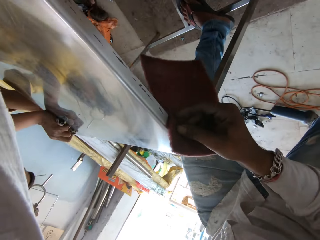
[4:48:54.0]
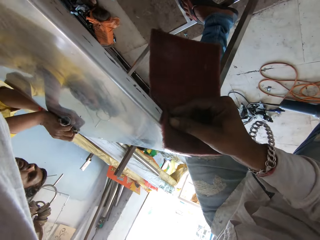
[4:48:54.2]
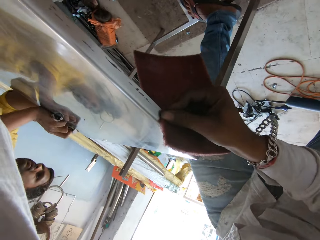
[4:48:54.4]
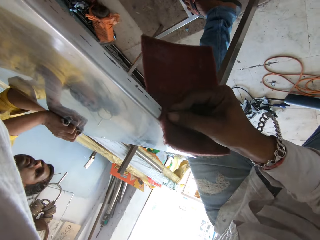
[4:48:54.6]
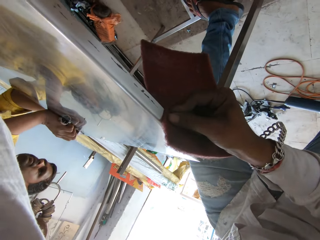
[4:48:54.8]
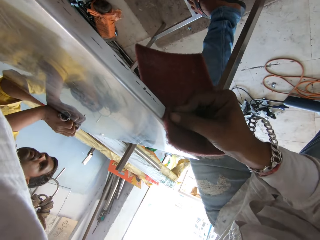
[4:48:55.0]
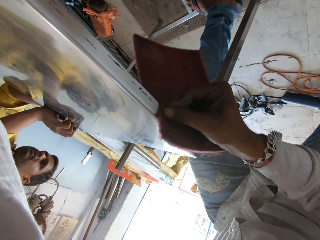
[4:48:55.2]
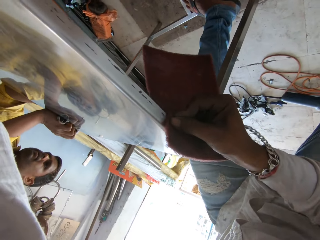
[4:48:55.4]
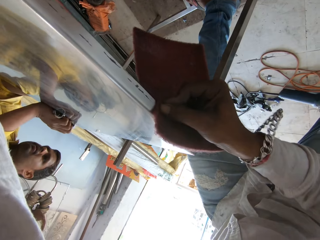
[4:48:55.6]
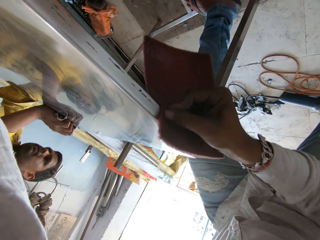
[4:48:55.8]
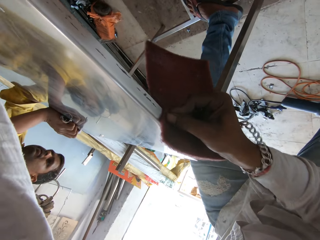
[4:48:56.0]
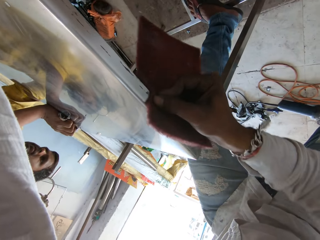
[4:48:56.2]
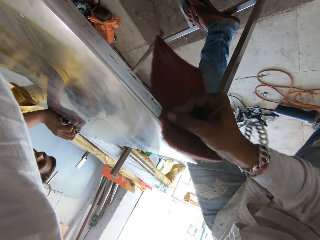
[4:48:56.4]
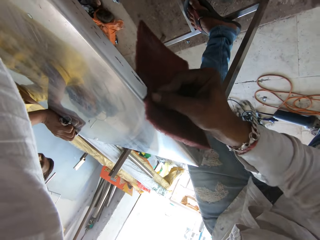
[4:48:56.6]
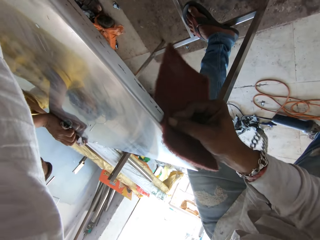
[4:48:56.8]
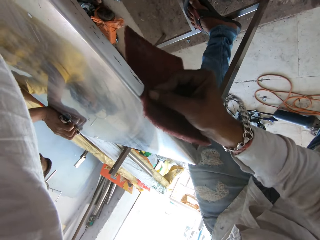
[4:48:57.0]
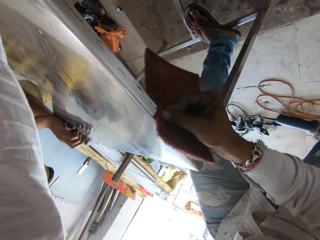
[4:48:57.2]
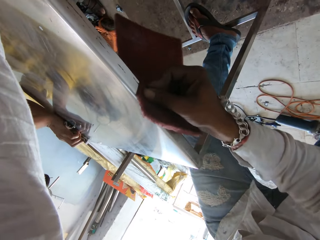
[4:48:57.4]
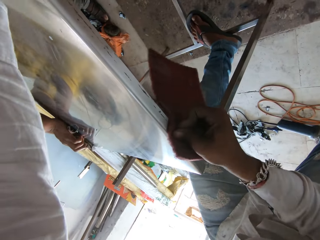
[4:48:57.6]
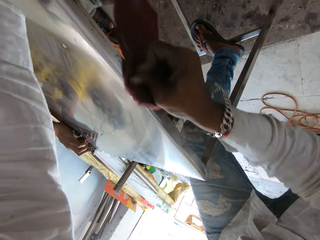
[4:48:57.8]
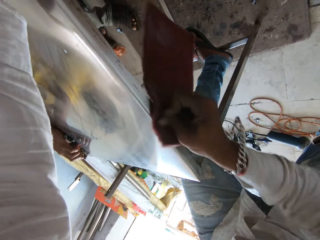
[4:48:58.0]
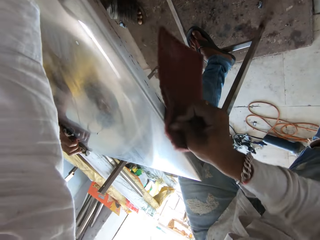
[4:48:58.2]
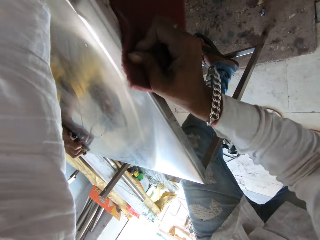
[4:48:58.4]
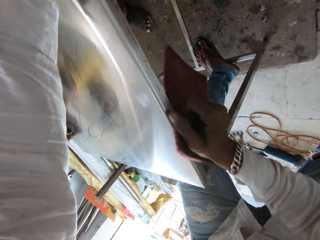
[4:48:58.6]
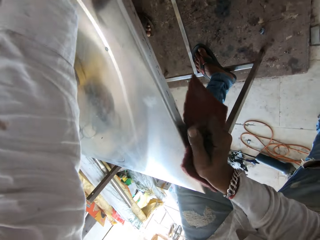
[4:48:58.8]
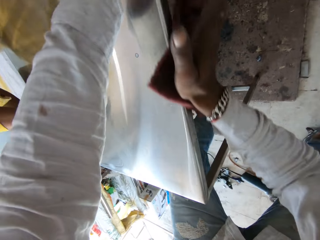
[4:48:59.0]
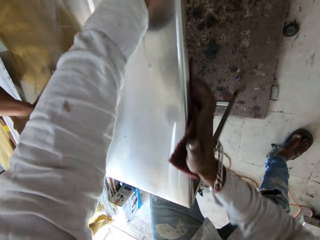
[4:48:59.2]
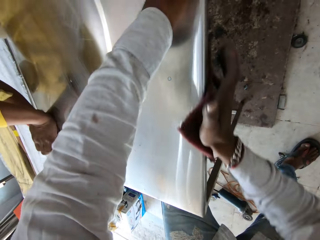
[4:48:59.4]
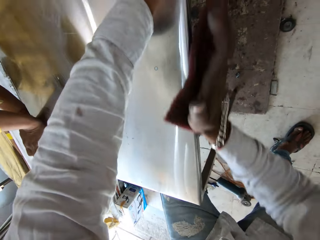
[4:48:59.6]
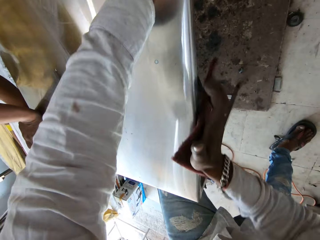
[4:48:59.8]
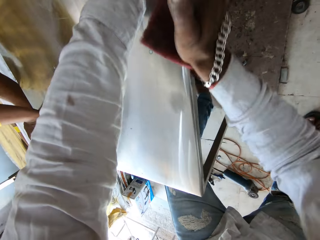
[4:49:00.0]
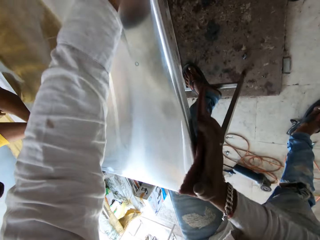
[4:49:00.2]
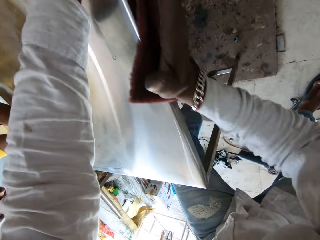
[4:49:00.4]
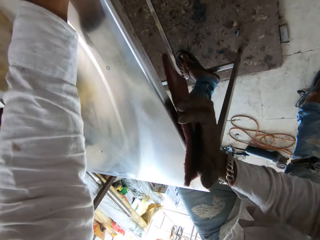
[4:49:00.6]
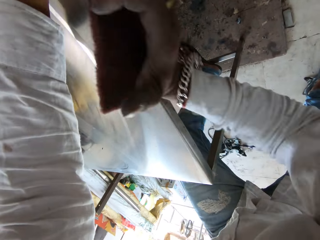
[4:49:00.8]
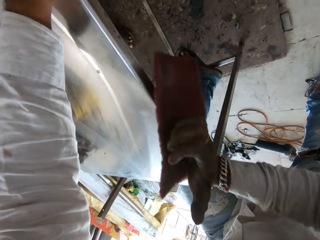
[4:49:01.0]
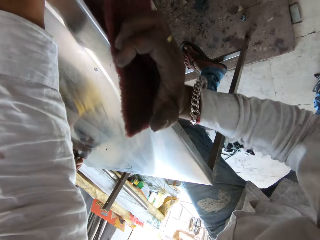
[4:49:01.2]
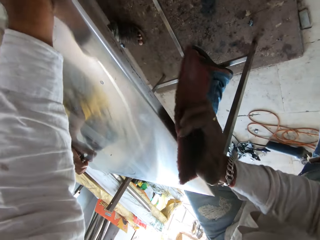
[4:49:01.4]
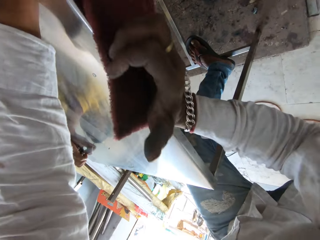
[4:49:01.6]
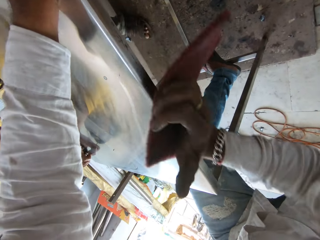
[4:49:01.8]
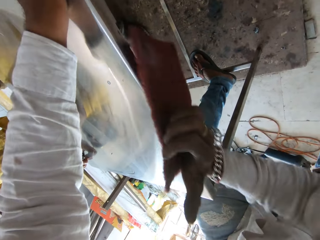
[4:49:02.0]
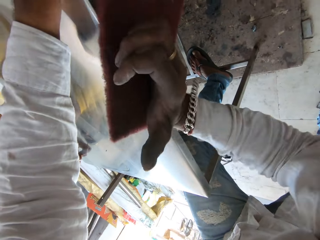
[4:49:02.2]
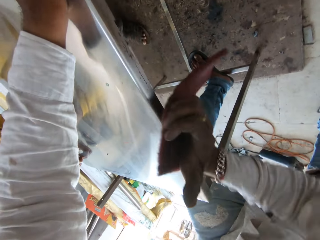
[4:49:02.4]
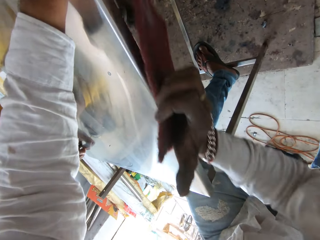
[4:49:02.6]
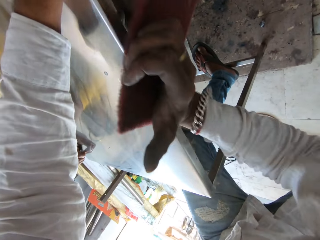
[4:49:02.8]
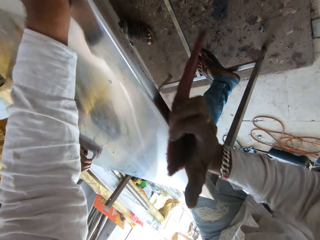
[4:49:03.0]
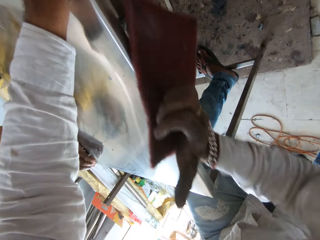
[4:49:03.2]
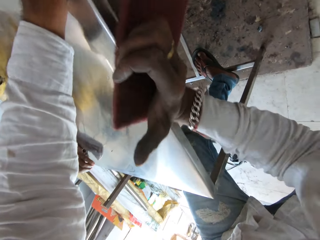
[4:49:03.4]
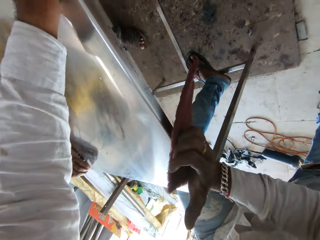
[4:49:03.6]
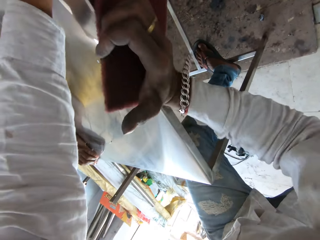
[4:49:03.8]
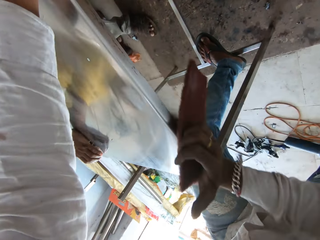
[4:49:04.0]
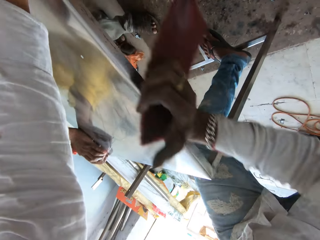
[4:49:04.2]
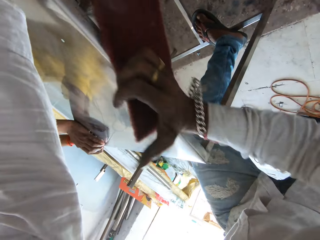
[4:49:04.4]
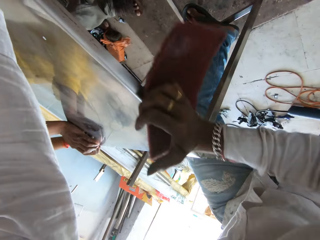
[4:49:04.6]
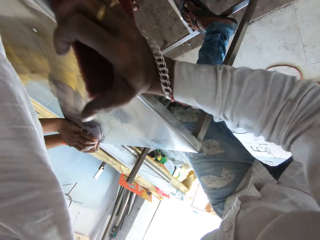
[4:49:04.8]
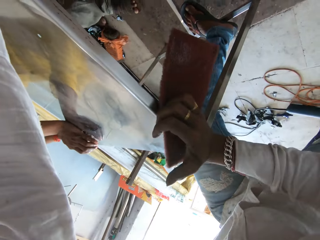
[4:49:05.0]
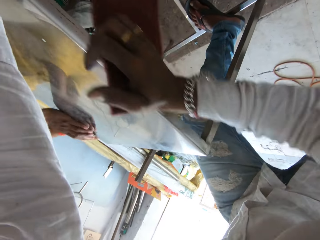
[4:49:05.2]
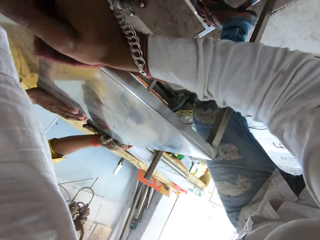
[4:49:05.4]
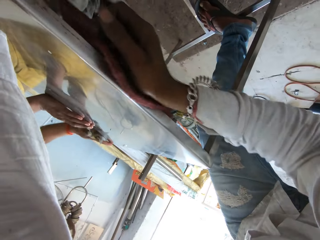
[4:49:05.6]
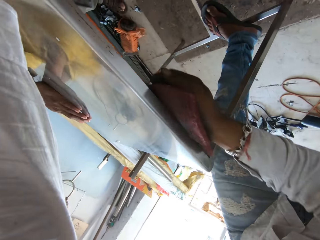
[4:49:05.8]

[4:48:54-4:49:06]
A man wipes the steel table with a piece of cloth.

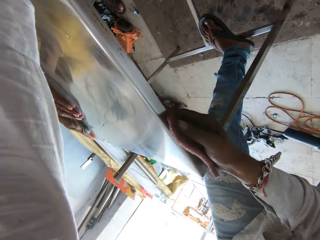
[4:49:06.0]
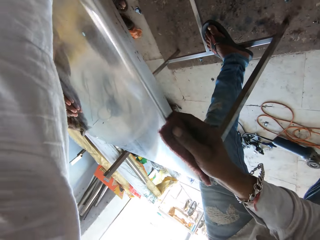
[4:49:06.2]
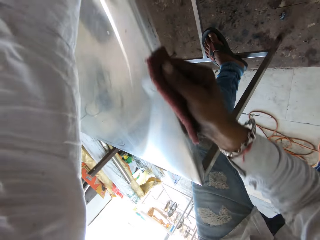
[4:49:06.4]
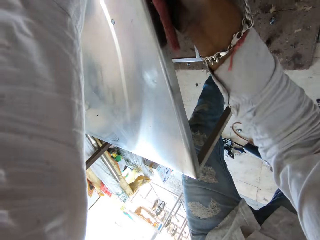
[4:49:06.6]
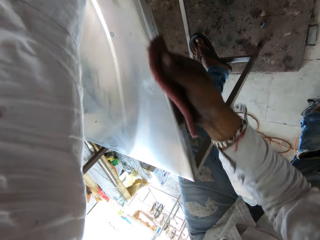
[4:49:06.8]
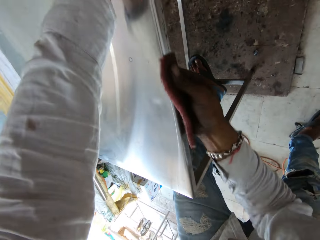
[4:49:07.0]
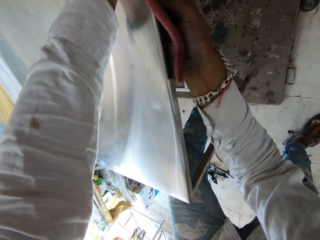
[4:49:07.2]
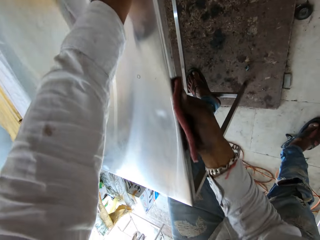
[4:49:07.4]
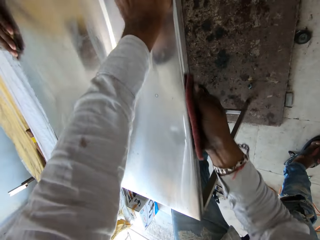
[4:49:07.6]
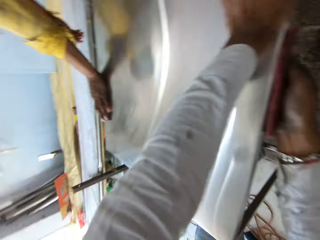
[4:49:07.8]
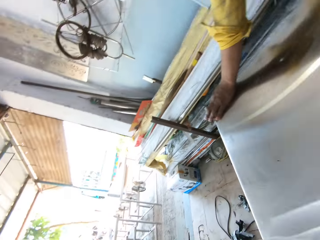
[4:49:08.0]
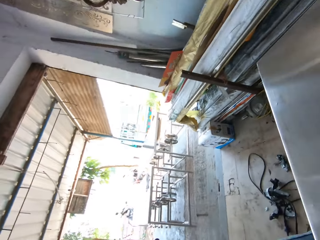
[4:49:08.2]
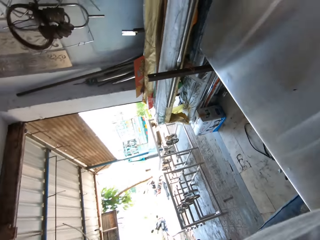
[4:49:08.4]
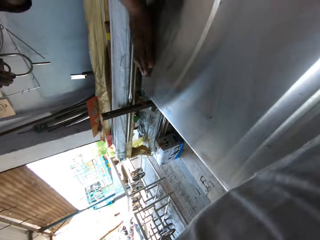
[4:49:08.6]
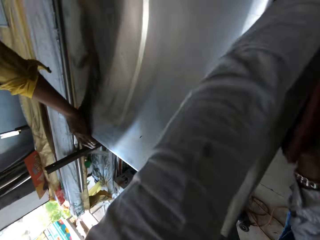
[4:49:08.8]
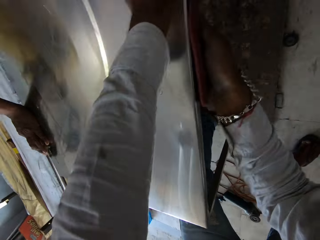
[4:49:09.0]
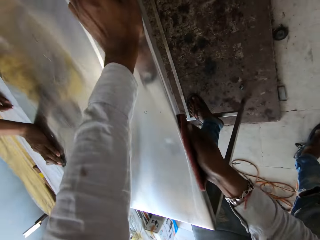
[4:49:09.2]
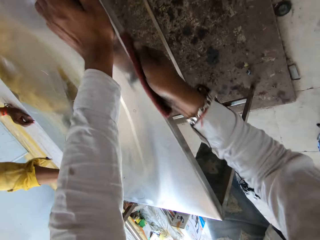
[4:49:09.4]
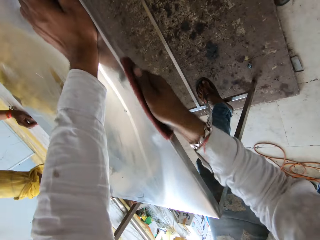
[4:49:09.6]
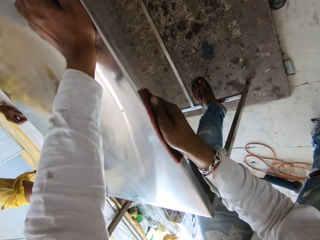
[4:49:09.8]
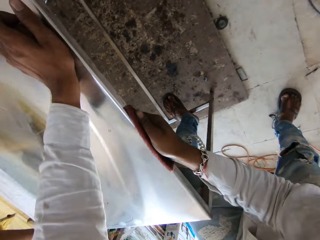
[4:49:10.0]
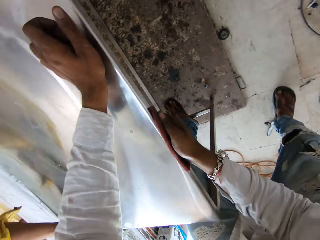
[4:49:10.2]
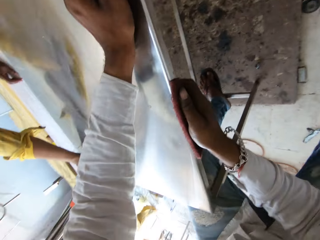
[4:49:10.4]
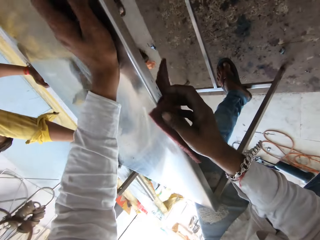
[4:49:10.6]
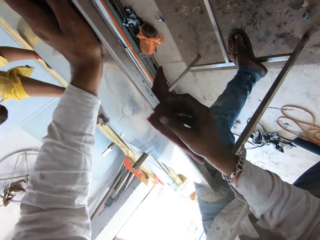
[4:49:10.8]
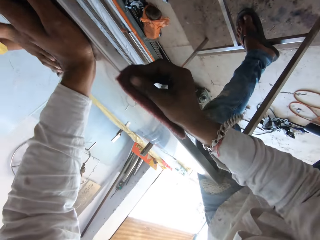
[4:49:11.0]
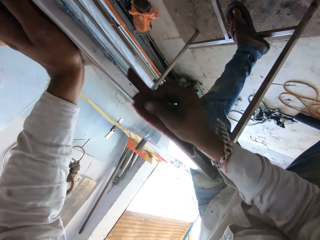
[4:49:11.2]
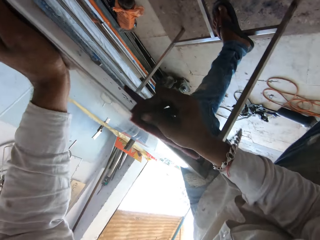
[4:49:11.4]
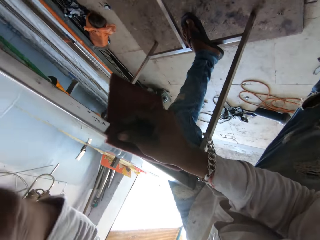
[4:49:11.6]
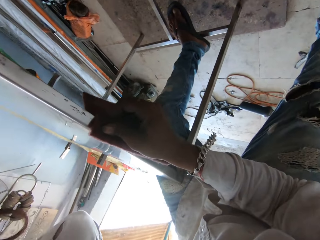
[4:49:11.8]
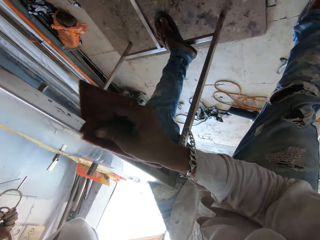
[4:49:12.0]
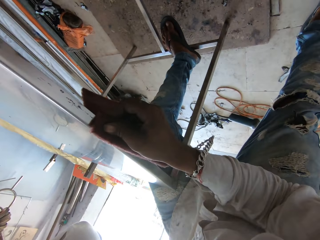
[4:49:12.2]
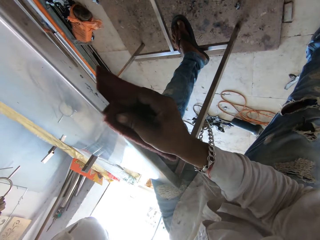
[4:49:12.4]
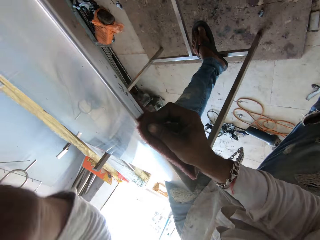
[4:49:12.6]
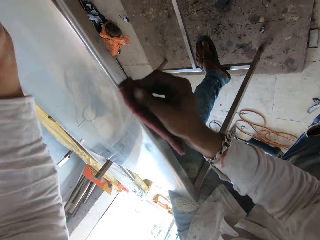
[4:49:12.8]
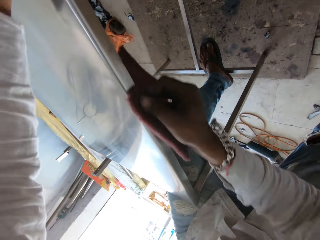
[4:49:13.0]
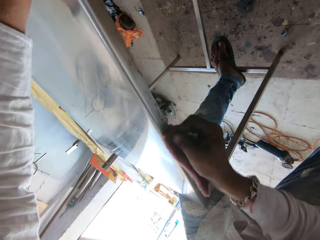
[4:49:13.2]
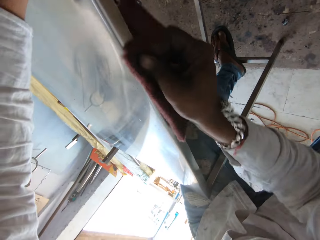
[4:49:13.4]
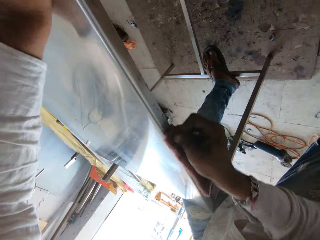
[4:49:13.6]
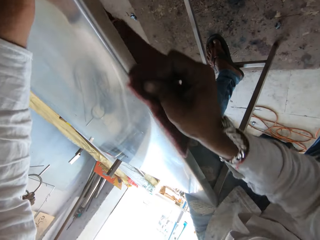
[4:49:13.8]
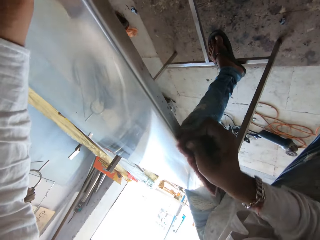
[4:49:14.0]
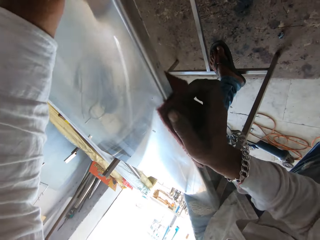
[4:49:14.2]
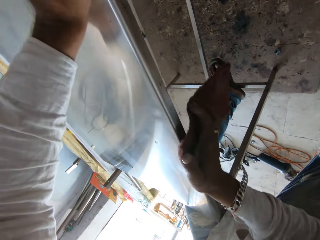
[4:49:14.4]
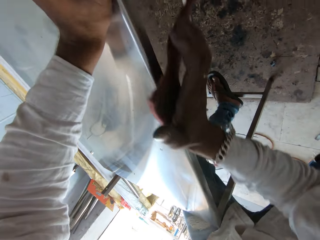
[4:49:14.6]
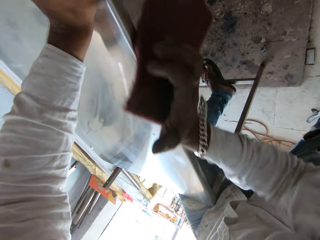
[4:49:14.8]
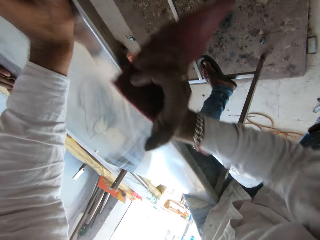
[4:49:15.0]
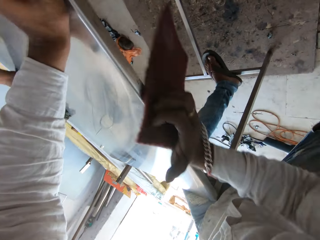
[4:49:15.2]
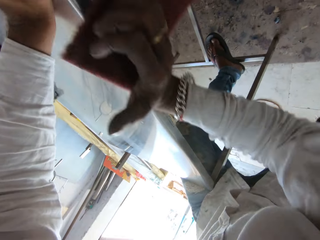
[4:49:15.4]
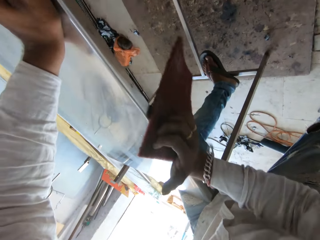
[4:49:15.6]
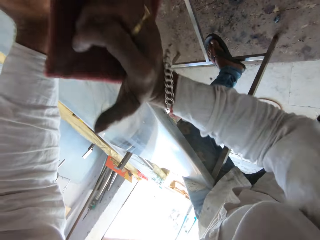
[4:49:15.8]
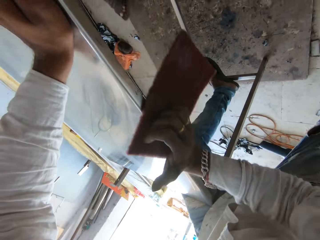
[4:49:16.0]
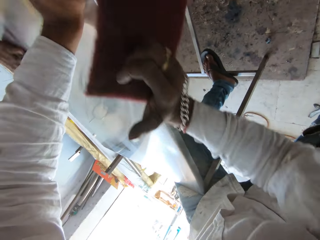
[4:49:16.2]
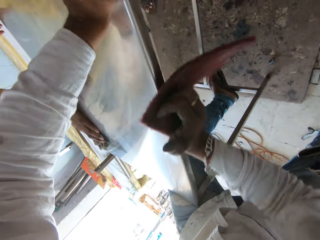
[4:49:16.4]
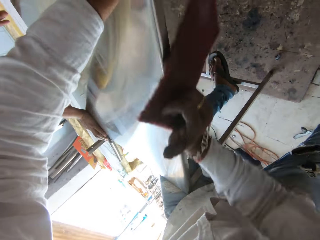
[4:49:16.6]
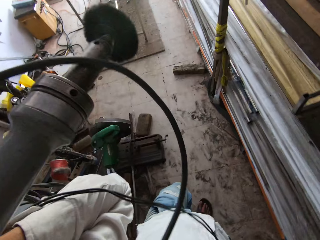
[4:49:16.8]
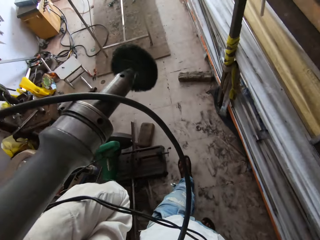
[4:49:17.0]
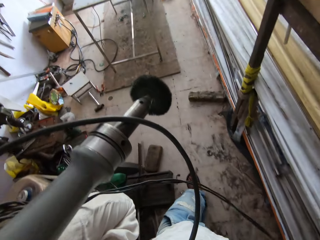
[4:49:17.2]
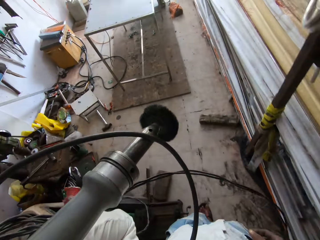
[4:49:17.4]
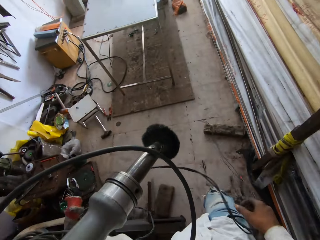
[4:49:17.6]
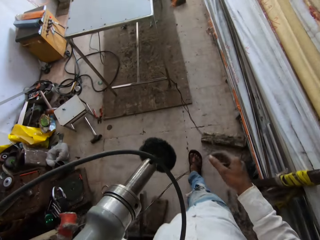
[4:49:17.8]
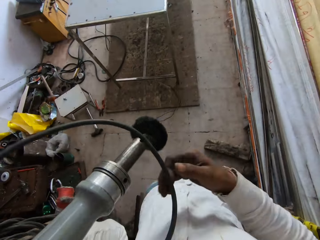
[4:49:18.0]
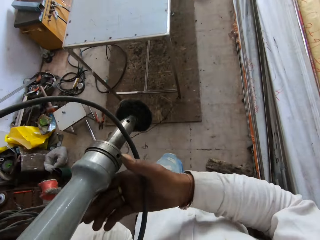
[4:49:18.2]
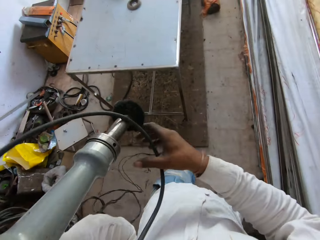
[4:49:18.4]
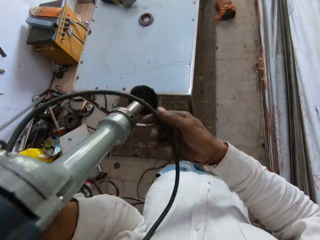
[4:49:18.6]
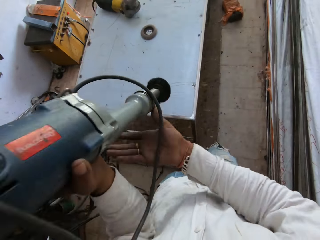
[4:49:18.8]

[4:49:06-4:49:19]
The camera wearer raises his hand. He smoothens a table using a sandpaper. He picks up a grinder. He carries the grinder towards the steel table.
